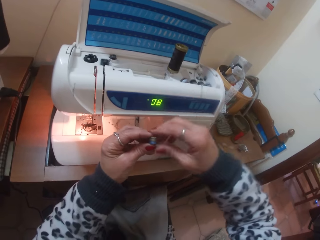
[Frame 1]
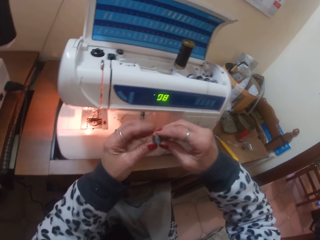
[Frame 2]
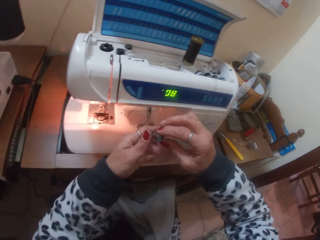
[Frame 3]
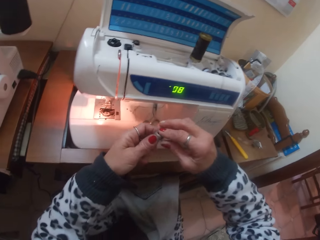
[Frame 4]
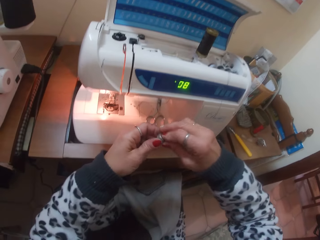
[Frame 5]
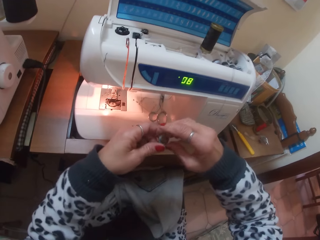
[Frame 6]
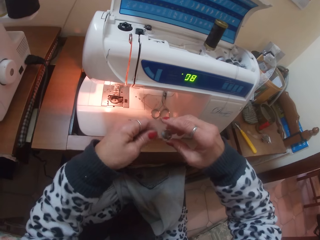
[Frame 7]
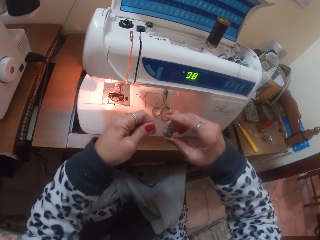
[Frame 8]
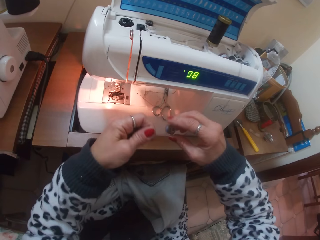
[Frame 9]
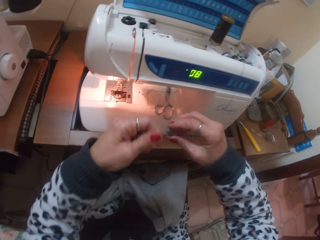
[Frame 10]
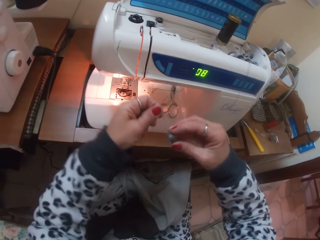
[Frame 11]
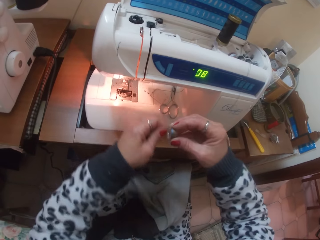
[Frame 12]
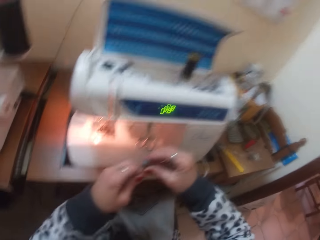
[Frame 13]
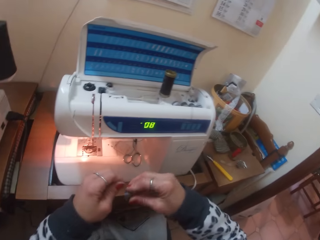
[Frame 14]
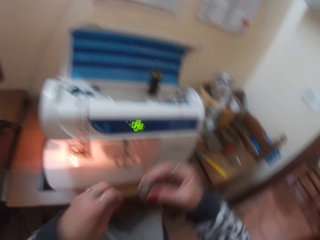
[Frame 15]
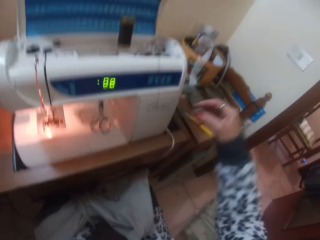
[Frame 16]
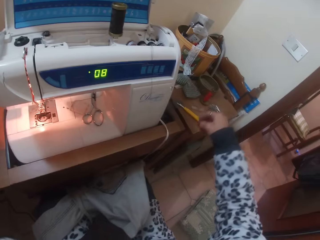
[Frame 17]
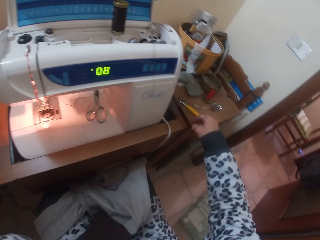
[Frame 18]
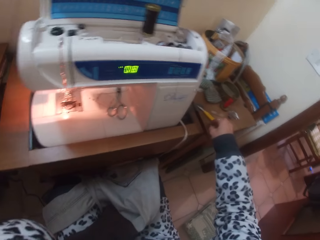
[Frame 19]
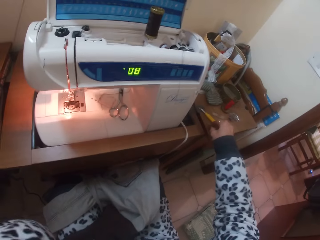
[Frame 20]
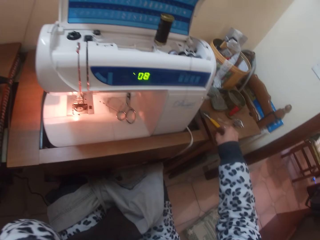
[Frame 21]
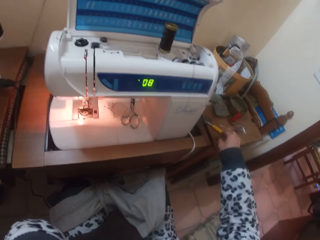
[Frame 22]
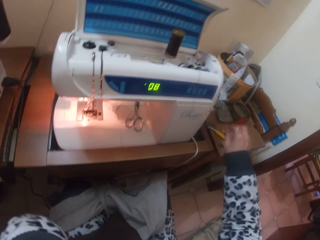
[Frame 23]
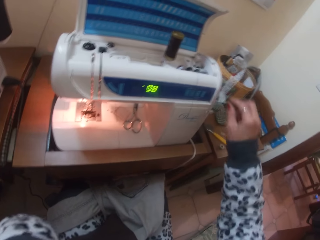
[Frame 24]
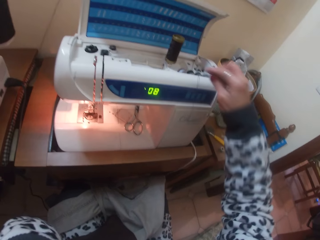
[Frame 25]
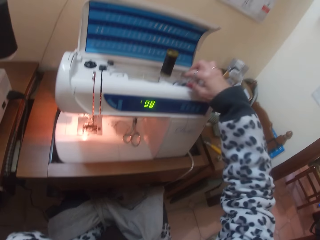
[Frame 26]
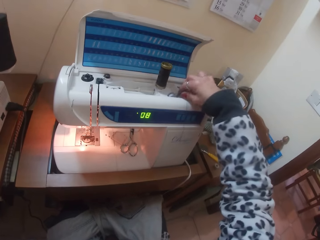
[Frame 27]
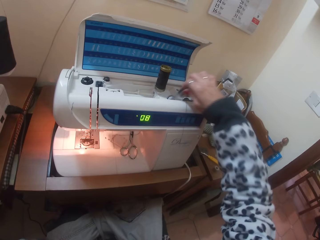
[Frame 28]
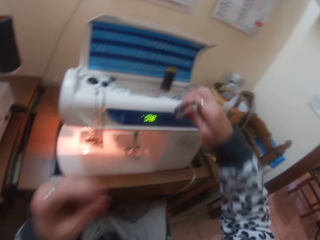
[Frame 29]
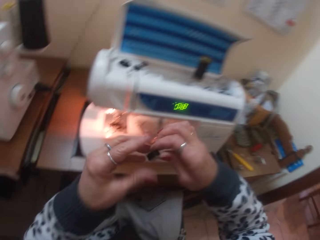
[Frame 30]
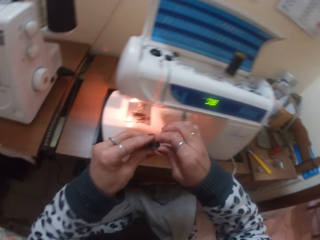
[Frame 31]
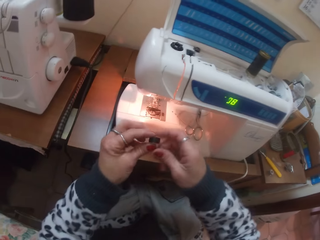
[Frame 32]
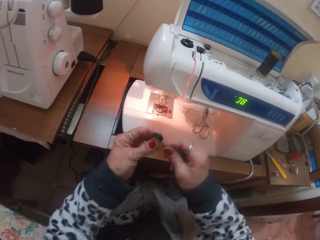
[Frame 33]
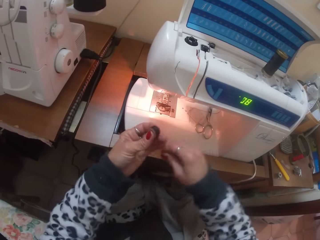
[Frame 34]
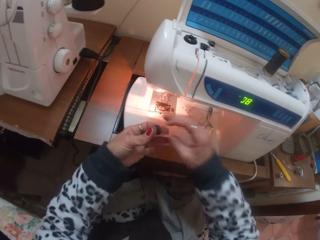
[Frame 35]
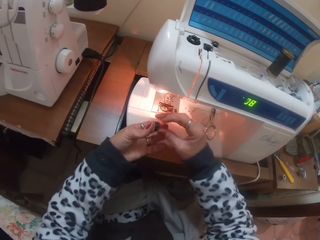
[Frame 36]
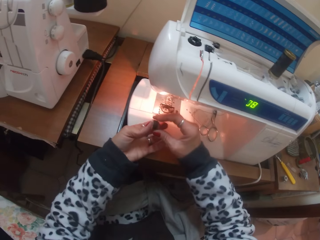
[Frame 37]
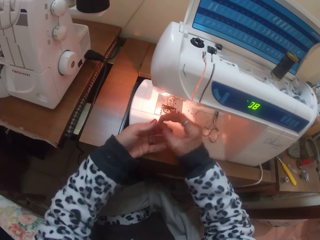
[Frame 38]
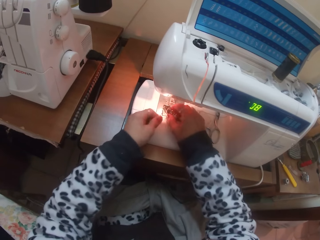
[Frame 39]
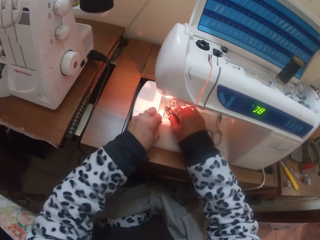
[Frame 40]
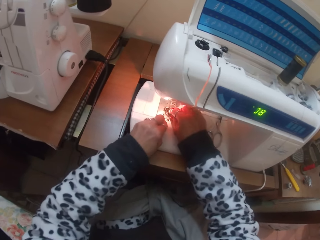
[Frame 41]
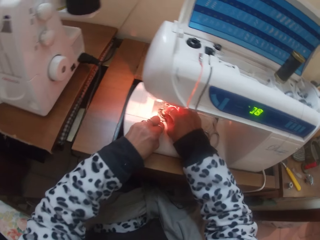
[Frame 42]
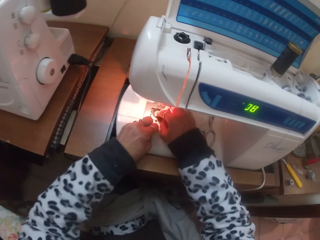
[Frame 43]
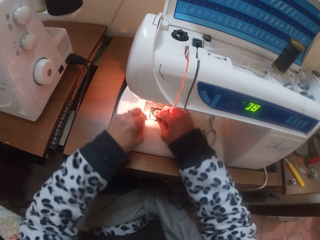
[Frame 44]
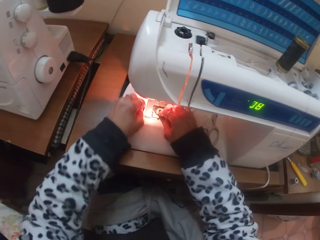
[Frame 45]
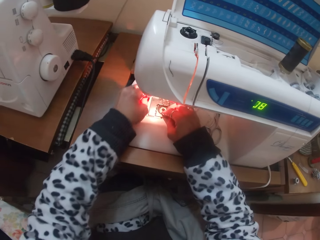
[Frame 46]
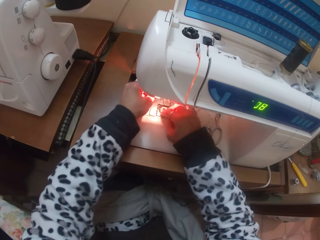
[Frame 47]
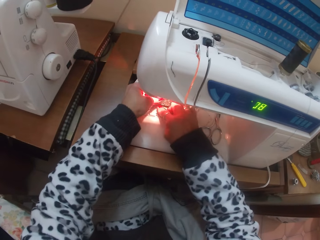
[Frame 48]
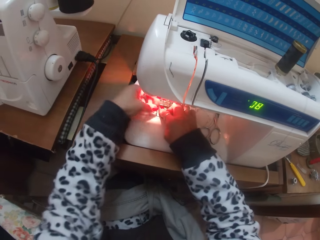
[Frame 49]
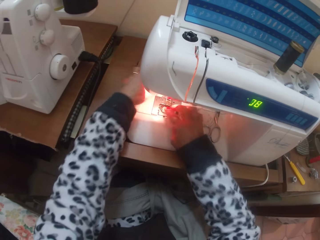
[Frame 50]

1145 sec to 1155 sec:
The camera wearer holds the bobbin. She holds the thread. She retracts the thread to the roll with her left hand. She rolls the thread on the bobbin. She places the bobbin in her right hand on the table. She picks up the bobbin in the bobbin housing with her right hand. She holds the bobbin. She holds the bobbin with both hands. She inserts the bobbin in her right hand into the bobbin case.

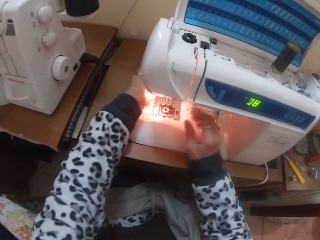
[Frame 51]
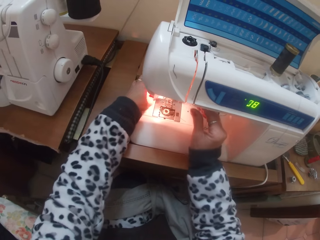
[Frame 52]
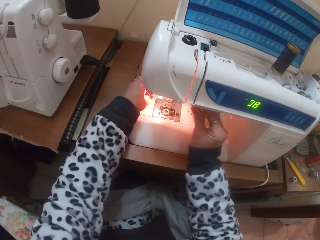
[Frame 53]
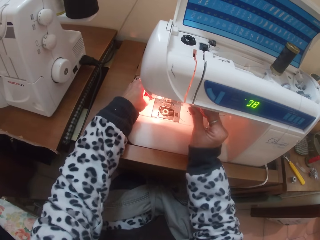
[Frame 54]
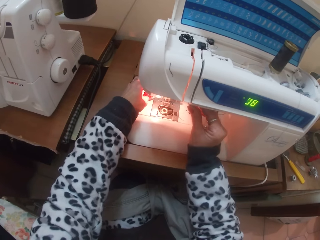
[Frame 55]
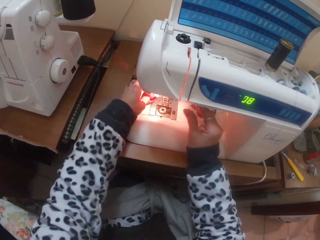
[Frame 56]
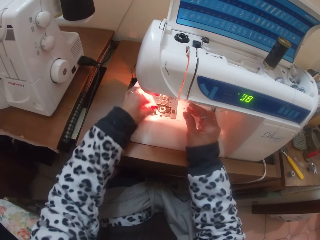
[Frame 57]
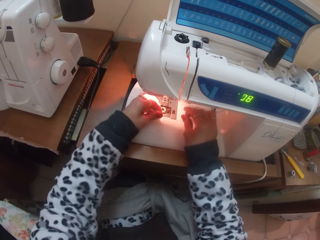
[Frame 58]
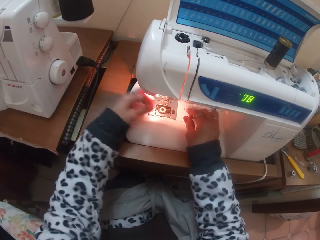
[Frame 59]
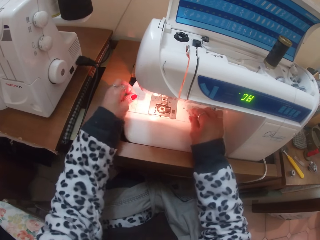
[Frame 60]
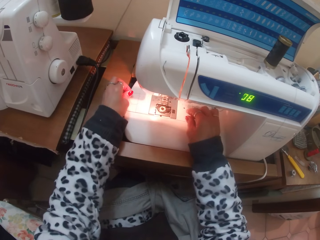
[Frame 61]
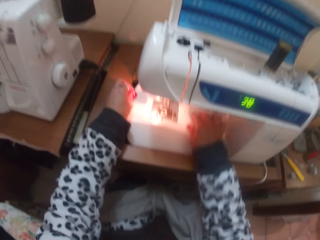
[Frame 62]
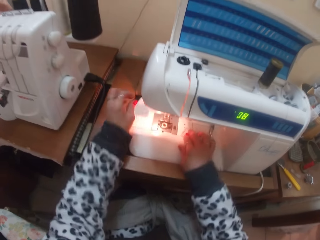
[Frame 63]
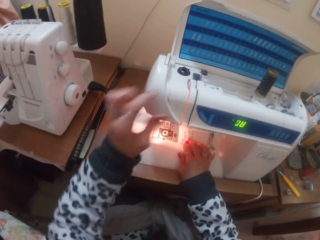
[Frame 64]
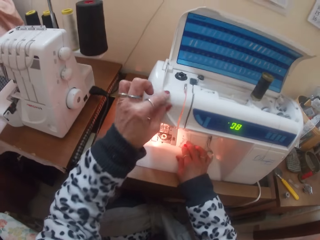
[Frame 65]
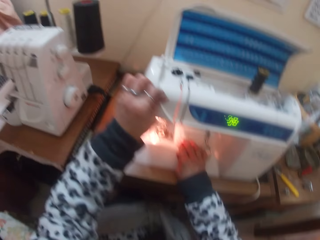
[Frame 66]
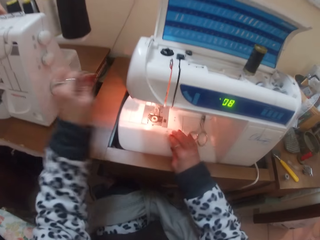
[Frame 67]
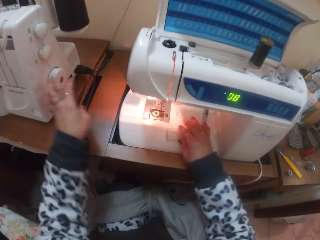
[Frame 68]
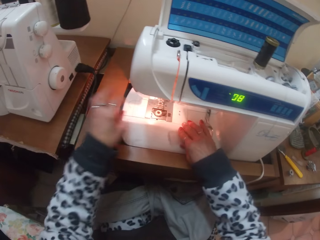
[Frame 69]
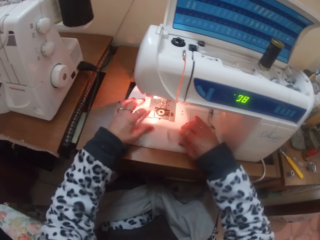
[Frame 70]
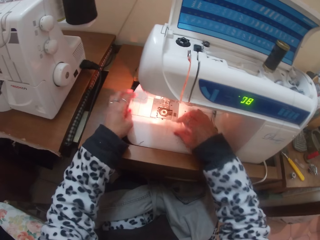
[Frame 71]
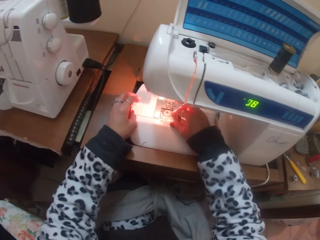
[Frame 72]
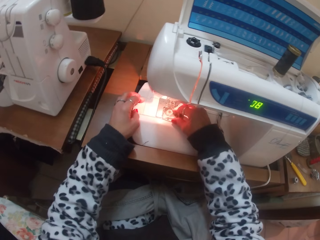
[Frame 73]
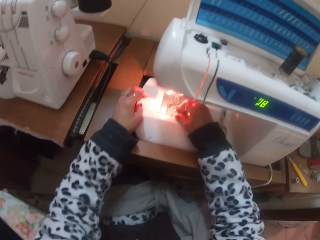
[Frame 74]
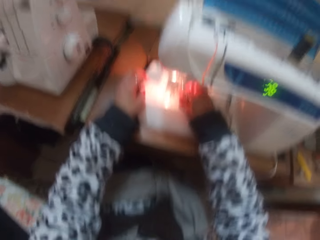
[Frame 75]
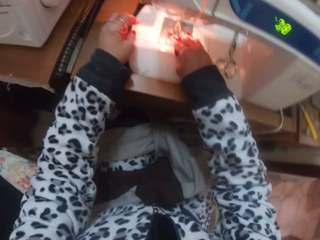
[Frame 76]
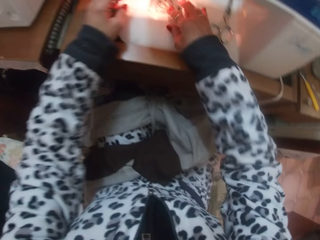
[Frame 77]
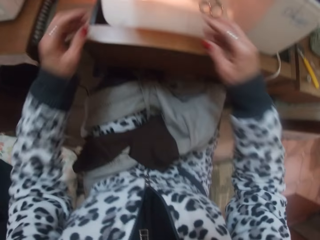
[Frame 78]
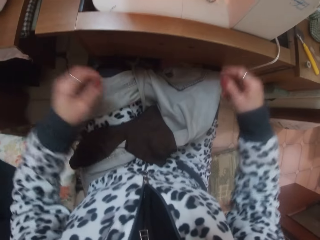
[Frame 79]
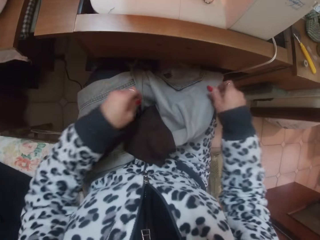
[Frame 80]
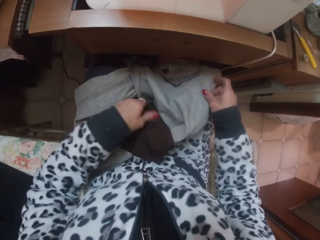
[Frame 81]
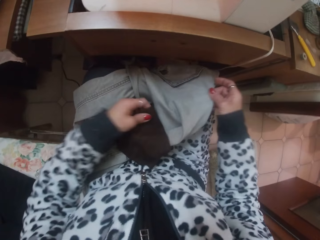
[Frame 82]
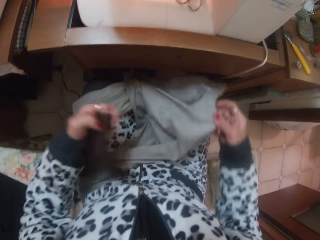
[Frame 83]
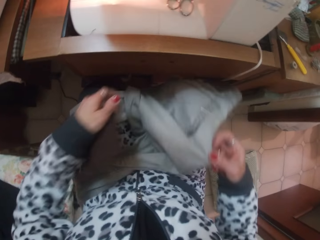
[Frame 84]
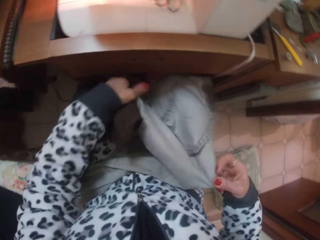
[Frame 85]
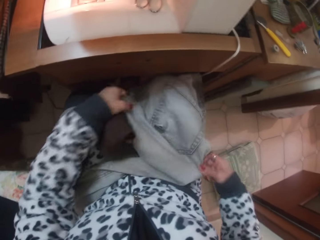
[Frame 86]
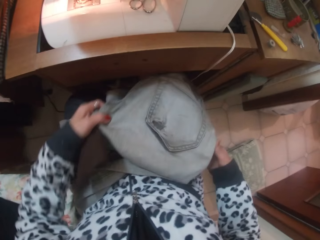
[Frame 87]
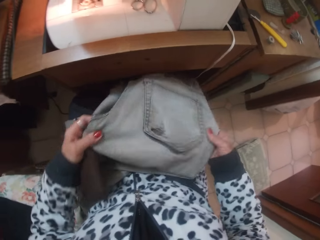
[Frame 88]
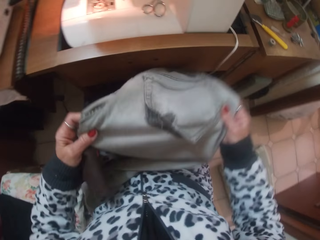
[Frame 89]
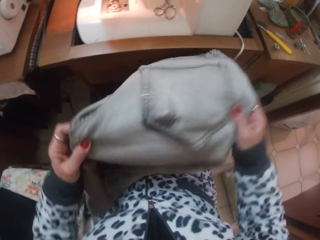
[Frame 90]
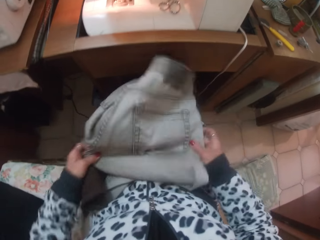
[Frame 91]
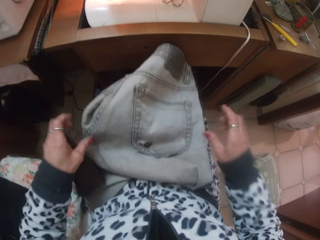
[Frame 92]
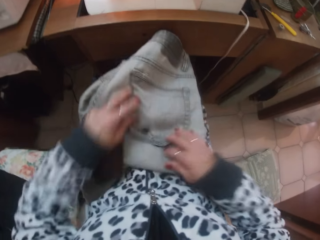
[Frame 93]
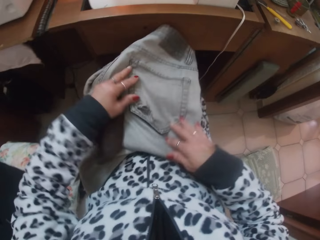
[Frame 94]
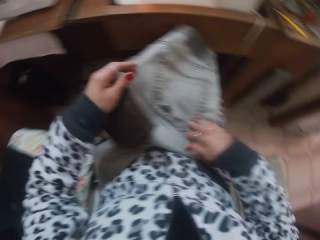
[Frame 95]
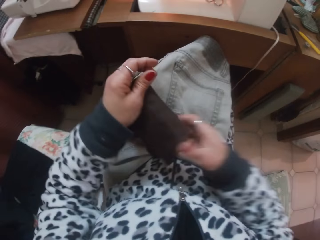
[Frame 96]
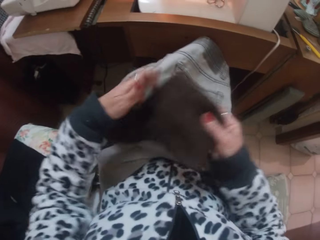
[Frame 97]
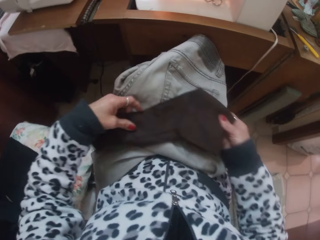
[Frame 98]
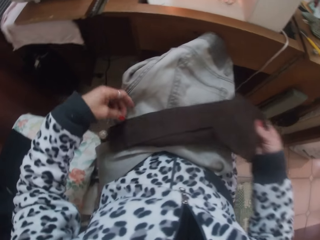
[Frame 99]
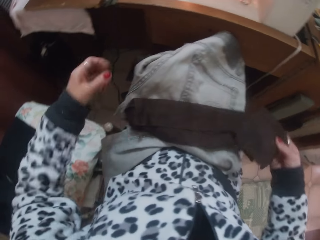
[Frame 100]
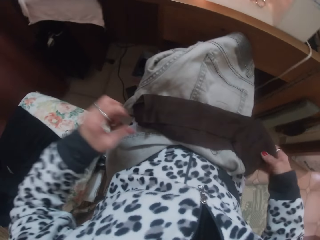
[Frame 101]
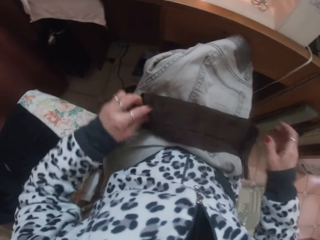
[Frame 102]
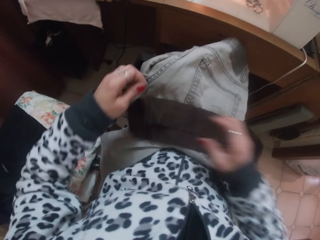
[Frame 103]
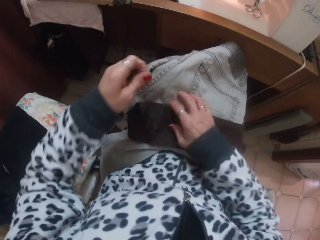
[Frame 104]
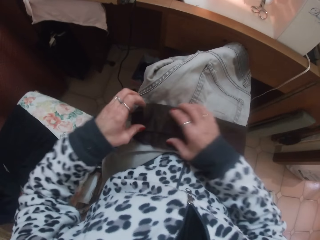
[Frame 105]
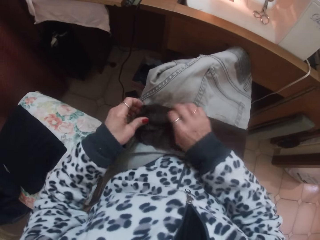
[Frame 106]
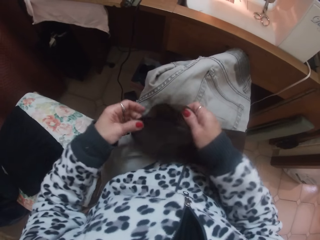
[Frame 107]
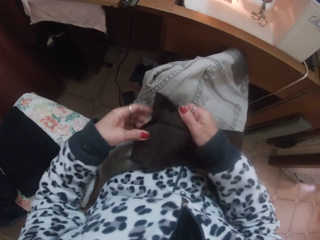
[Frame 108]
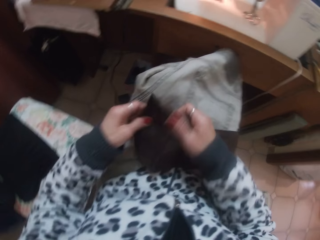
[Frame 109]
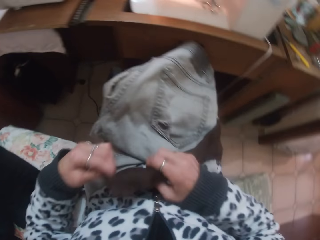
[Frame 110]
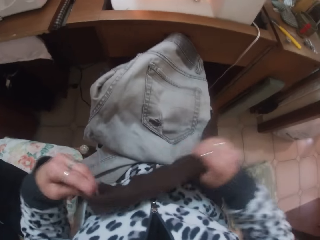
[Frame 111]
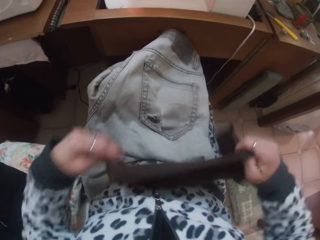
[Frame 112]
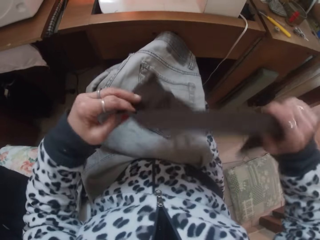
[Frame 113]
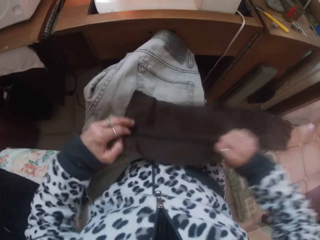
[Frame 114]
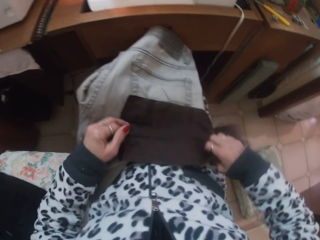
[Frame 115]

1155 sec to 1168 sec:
The camera wearer pulls the thread. She drops down the presser foot lever of the sewing machine with her right hand. She lifts her hand and puts down her hand. She moves the slide plate over the bobbin with her right hand. She covers the bobbin case. She picks up a cloth on her lap with her left hand. She picks up a trouser on her lap with her right hand. She holds the trouser, lifts the trouser and puts down the trouser. She holds the cloth. She unfolds the cloth. She lifts the cloth.
